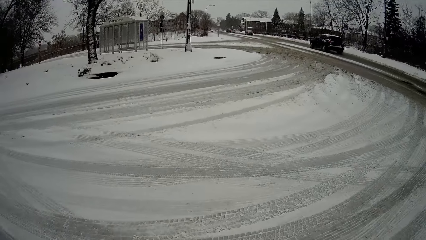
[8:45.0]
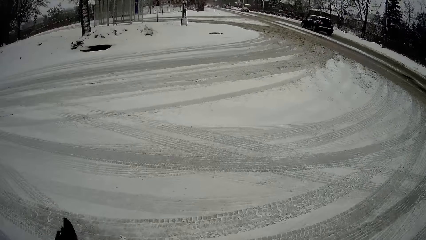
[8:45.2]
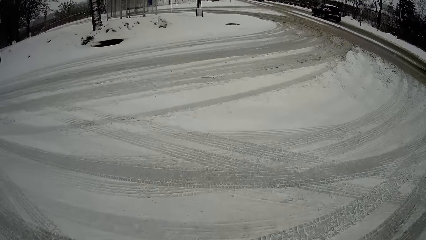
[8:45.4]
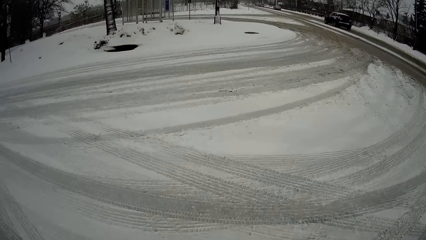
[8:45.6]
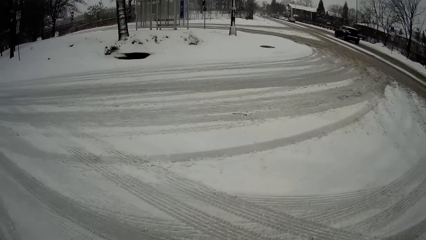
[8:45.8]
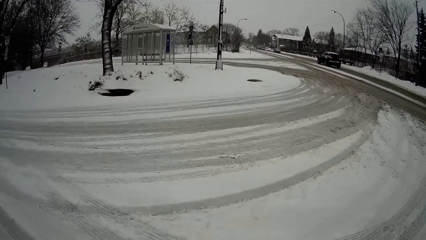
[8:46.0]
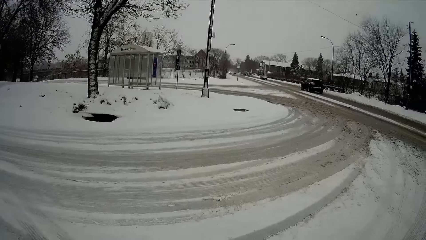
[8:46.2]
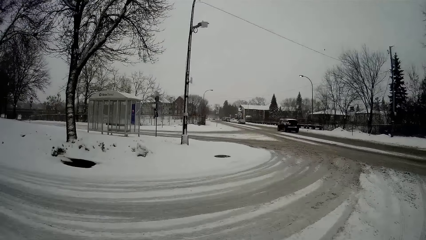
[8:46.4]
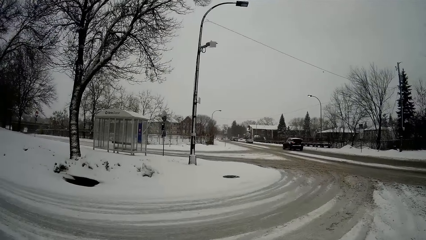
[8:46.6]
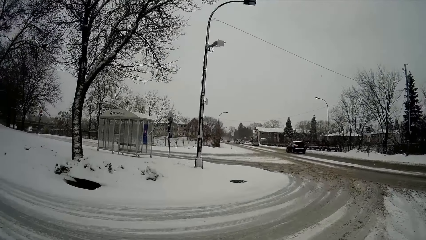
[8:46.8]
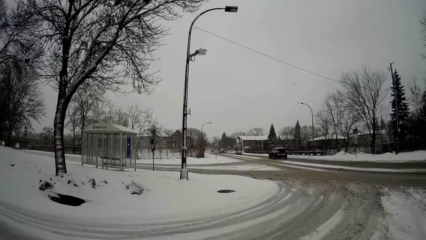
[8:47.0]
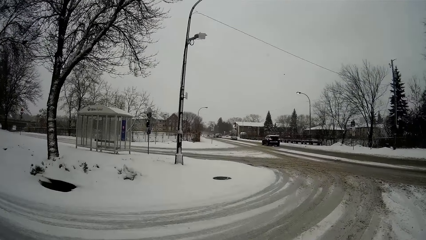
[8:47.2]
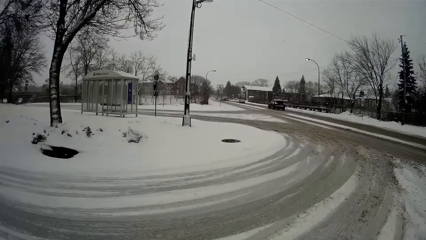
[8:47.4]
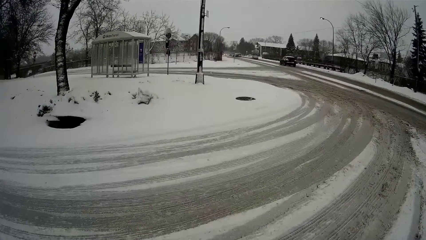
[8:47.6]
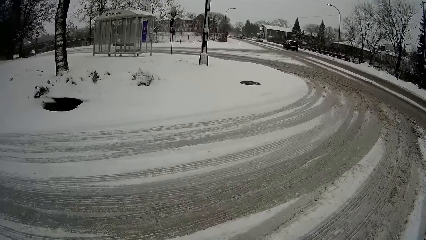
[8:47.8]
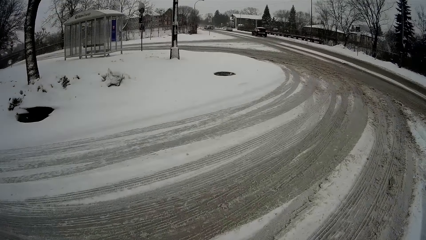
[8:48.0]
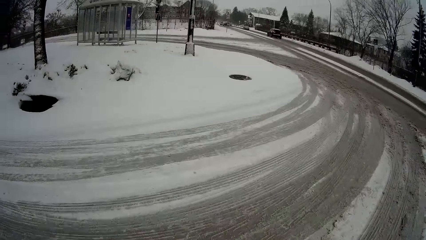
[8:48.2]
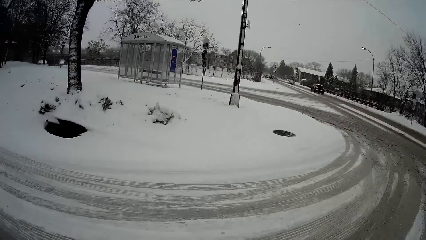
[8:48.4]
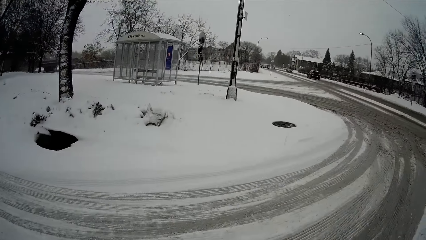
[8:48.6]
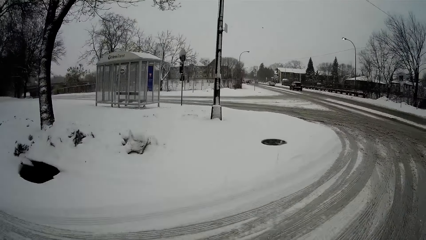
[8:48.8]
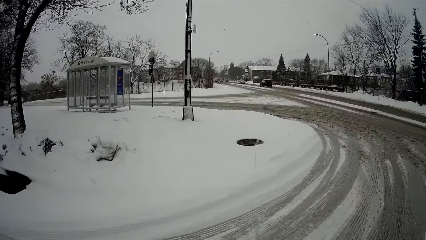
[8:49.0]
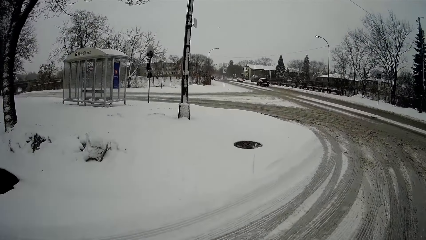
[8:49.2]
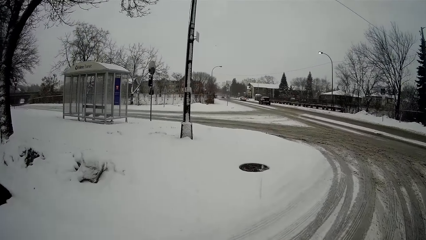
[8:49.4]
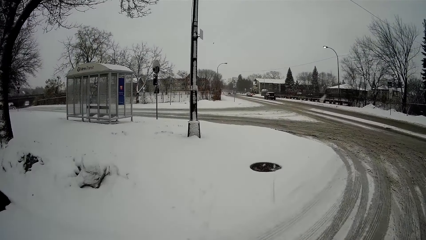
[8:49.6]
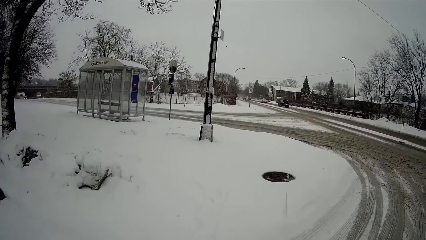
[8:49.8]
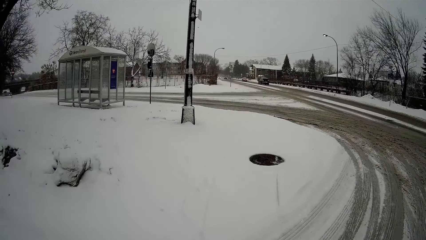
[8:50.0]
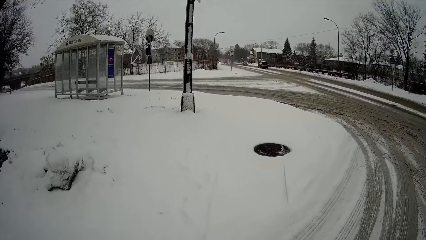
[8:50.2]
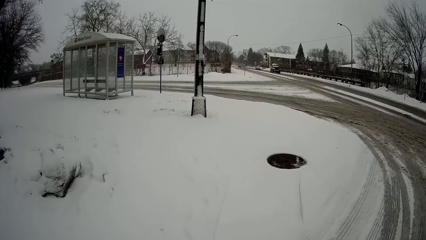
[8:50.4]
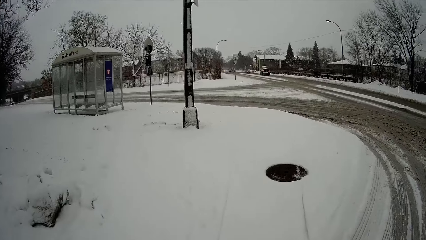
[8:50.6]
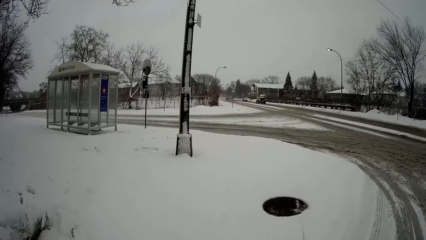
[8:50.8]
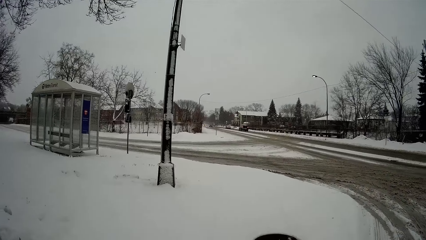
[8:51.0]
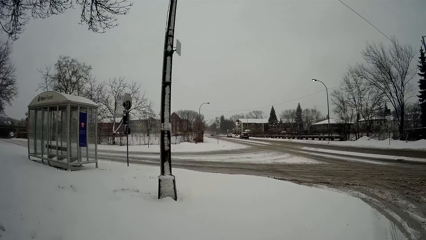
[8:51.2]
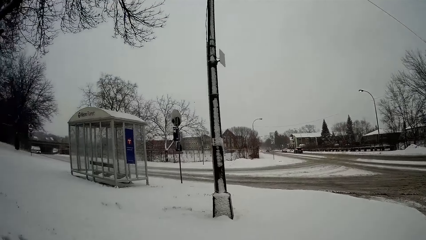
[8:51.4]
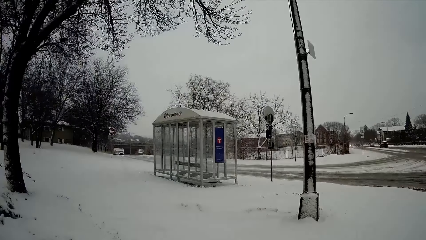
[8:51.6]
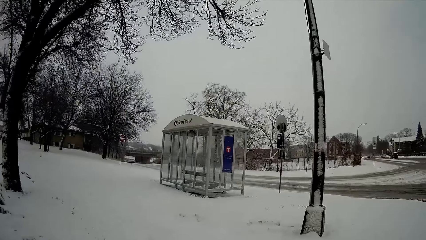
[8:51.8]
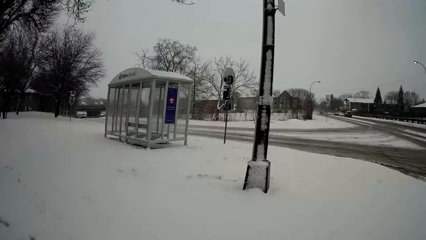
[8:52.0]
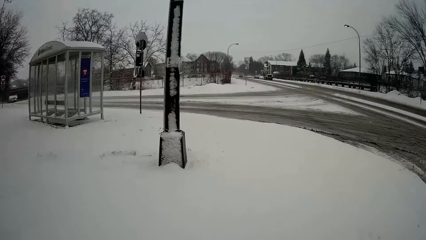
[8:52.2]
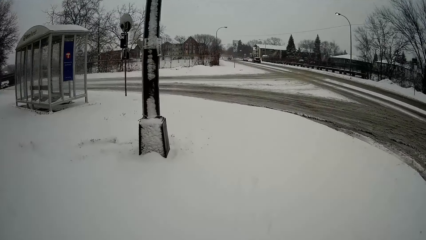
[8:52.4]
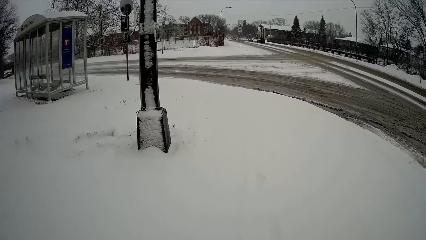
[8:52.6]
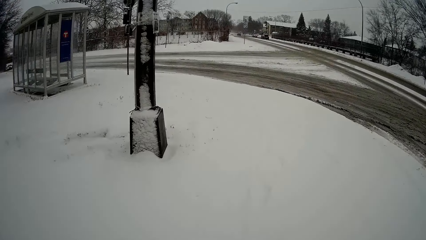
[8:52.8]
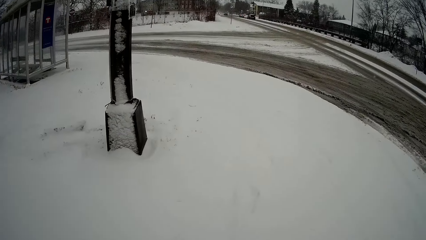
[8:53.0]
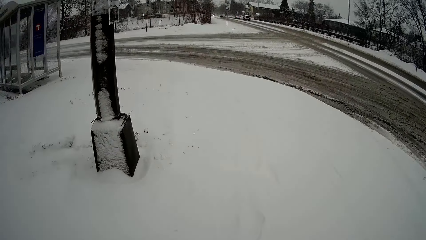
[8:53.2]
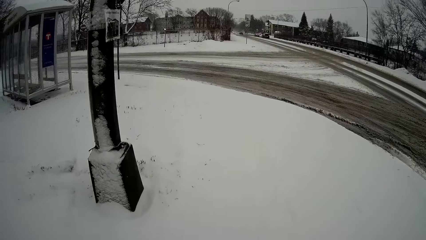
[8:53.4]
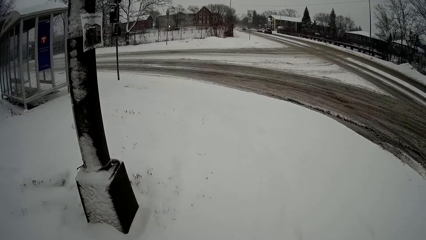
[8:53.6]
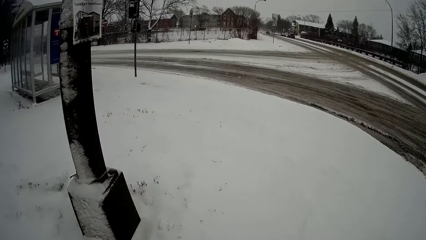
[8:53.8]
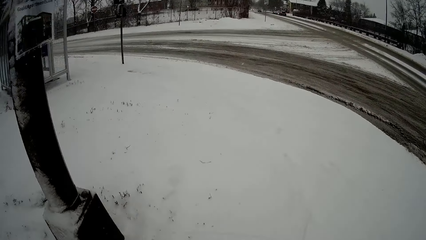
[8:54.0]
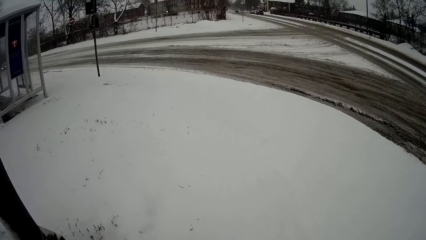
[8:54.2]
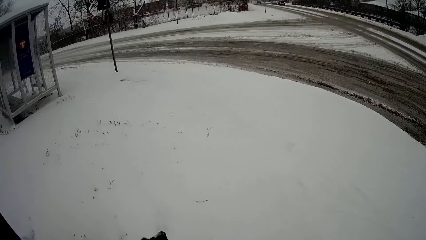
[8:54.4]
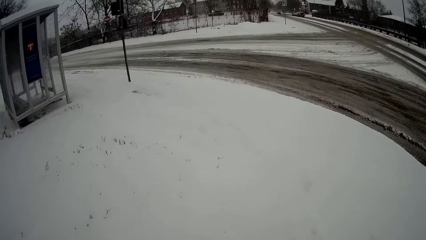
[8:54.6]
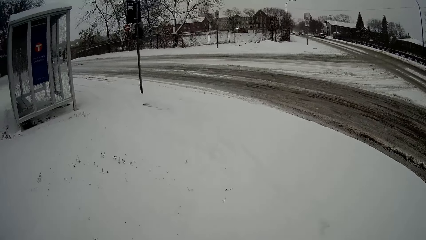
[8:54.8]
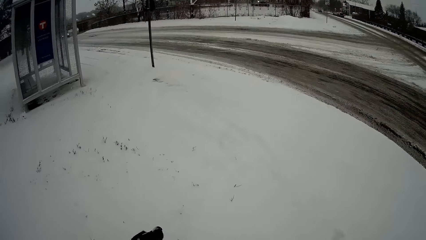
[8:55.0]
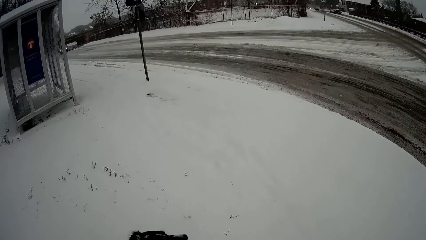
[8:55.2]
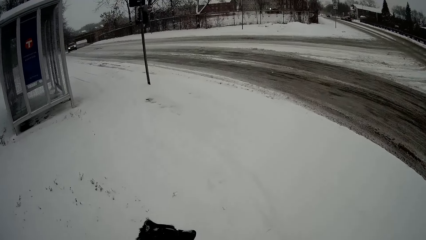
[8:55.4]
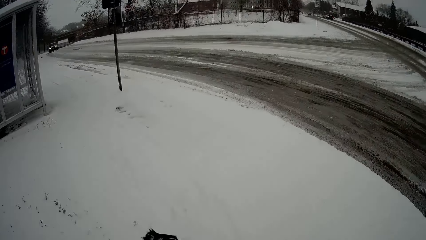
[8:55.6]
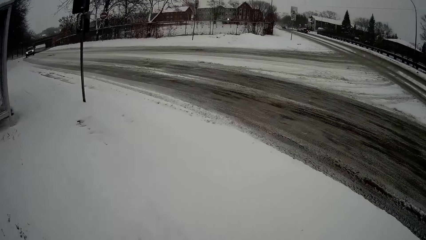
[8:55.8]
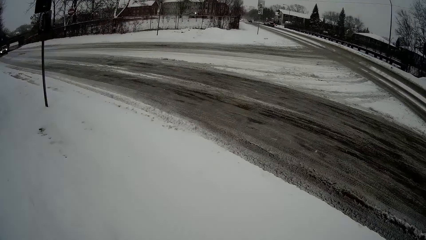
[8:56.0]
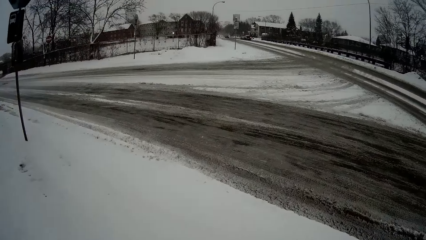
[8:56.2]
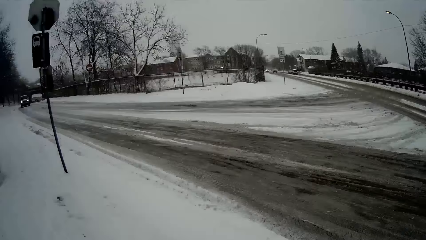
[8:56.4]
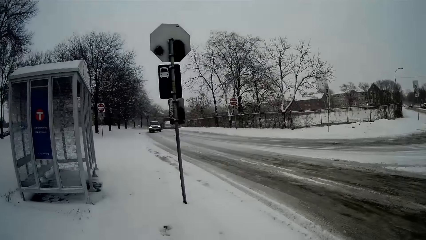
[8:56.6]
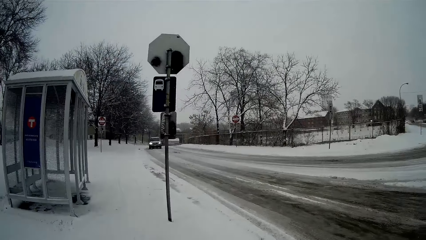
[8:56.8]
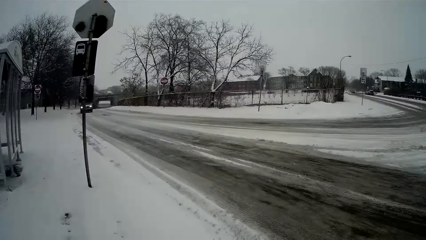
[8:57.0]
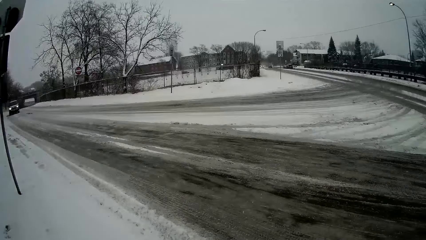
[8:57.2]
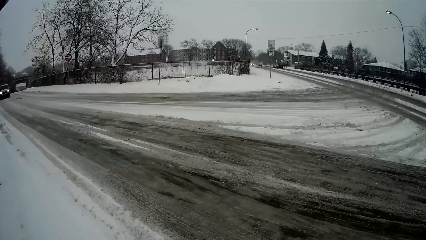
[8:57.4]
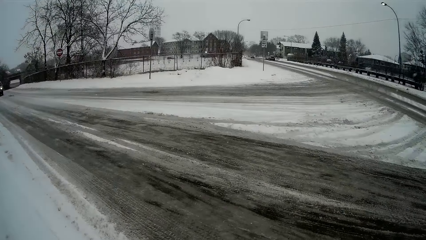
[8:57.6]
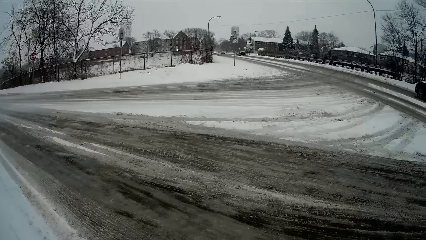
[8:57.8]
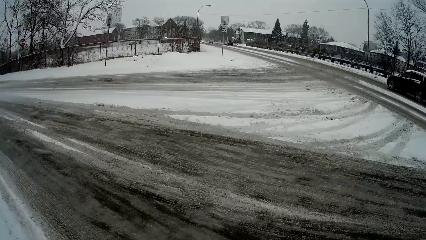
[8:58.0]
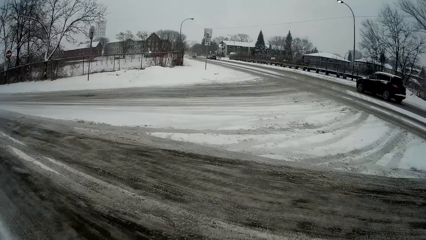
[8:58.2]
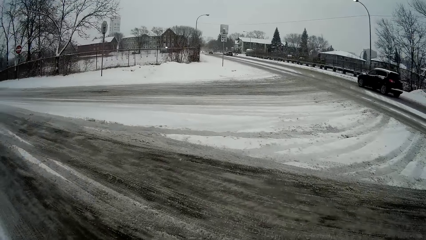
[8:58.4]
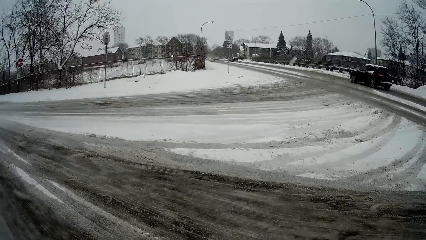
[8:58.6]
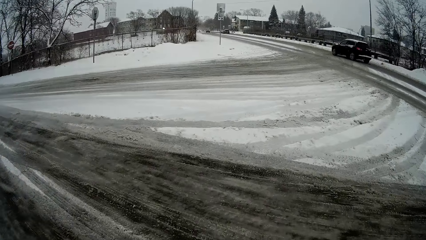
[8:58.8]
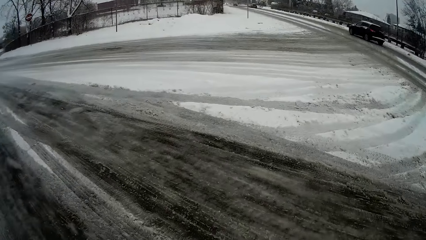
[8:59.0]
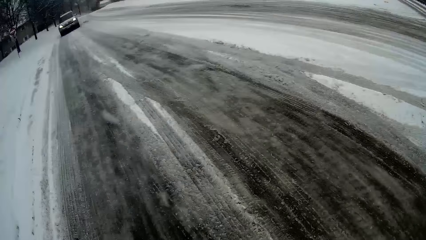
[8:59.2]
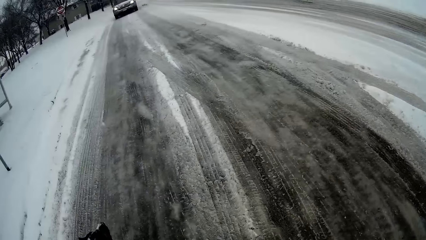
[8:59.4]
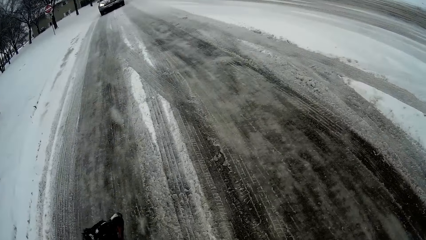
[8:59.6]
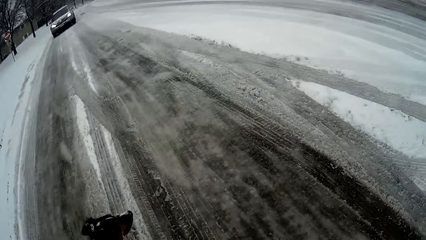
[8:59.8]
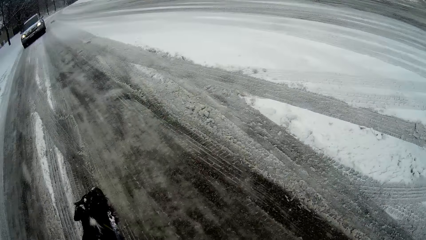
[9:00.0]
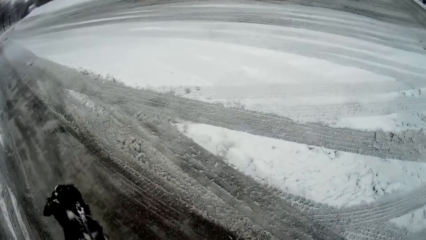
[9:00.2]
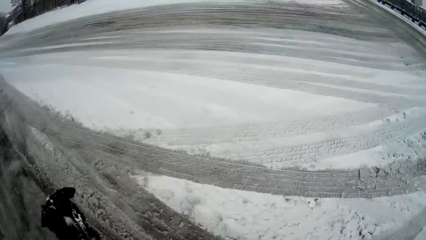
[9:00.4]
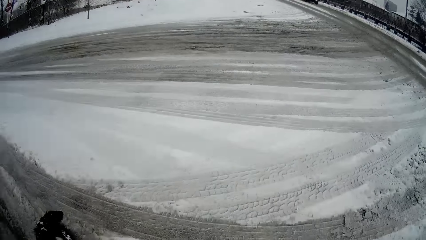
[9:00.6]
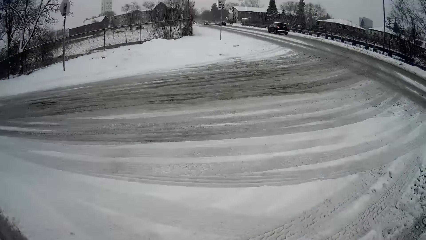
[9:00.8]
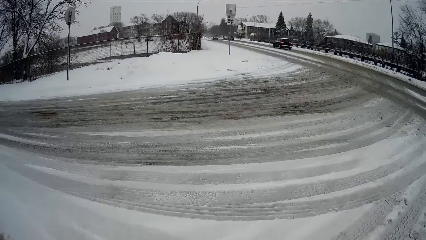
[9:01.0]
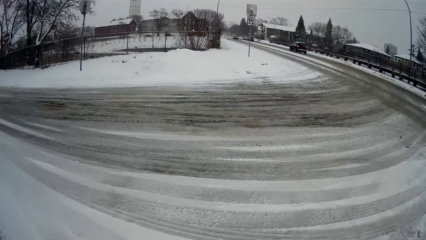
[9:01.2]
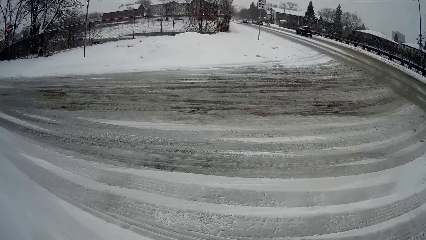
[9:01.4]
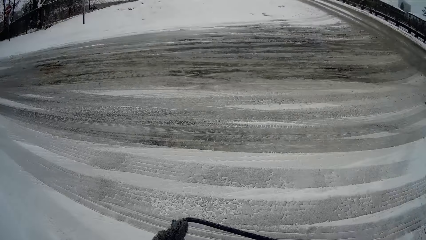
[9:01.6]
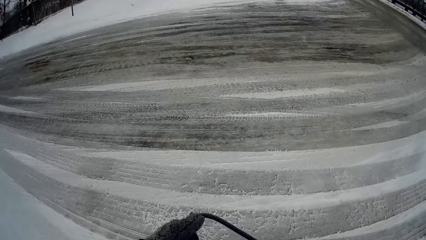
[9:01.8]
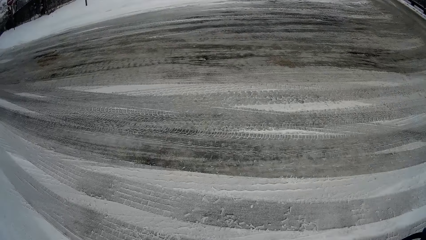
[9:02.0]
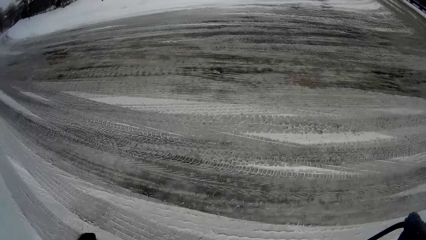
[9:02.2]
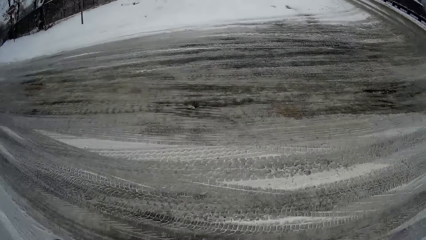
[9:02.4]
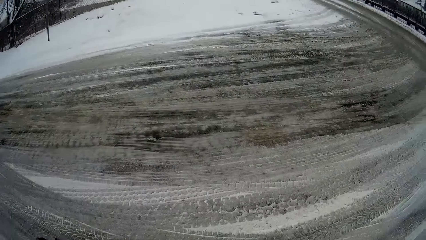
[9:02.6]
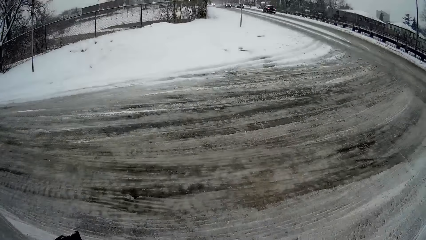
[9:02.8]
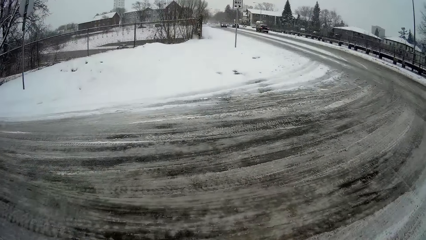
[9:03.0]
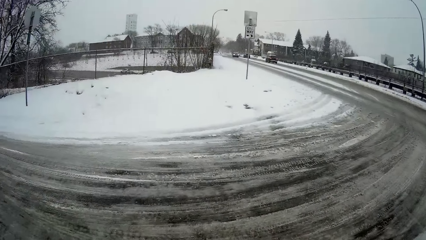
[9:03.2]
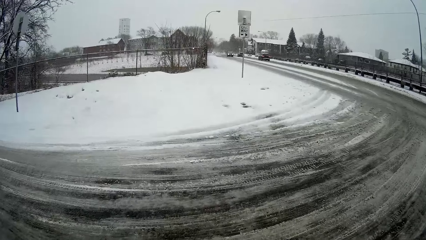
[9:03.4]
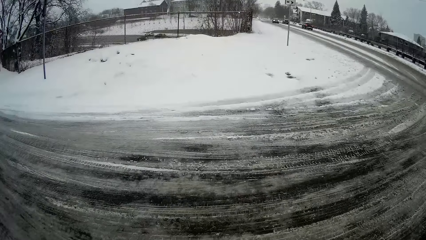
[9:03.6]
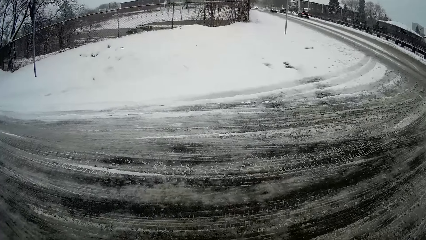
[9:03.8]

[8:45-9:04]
The camera wearer crosses a road. They cross the road again.
